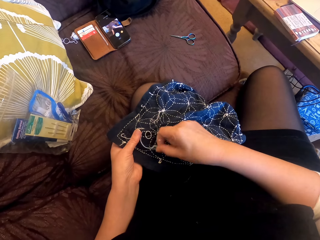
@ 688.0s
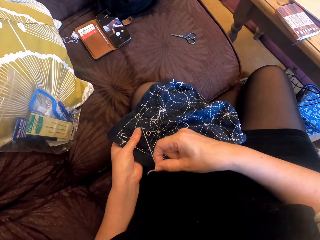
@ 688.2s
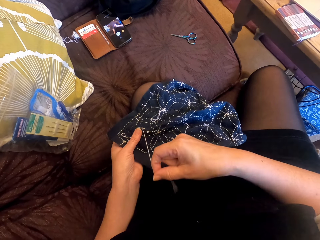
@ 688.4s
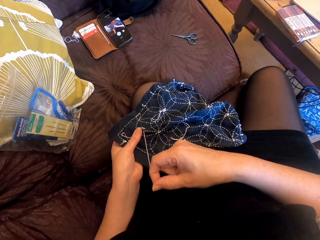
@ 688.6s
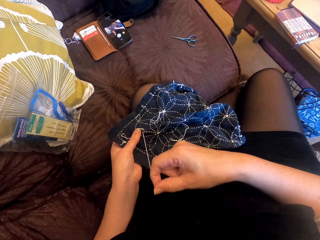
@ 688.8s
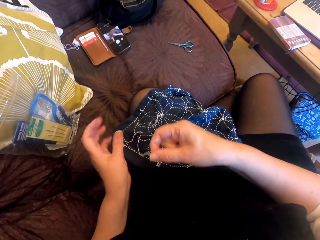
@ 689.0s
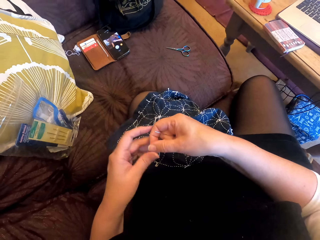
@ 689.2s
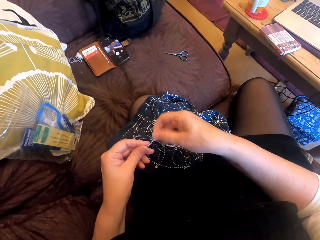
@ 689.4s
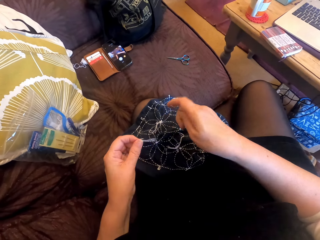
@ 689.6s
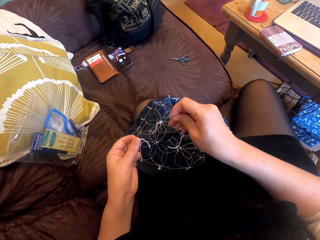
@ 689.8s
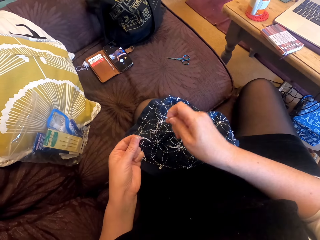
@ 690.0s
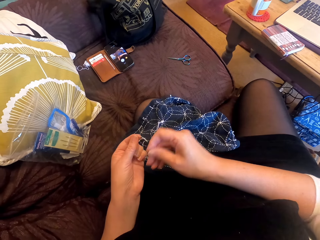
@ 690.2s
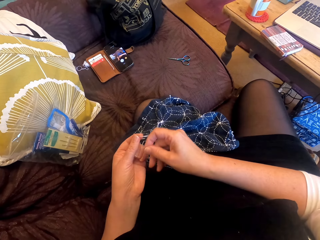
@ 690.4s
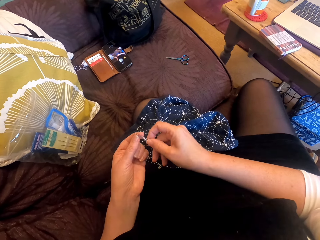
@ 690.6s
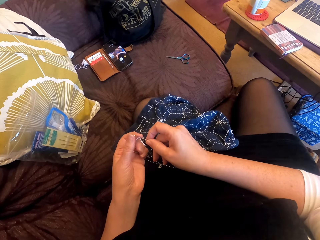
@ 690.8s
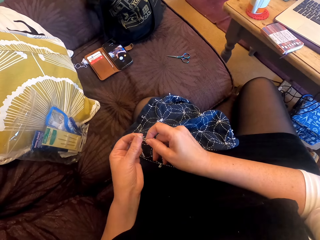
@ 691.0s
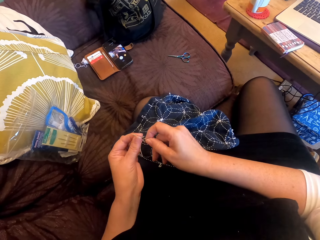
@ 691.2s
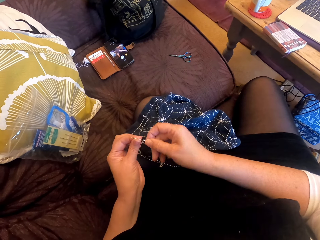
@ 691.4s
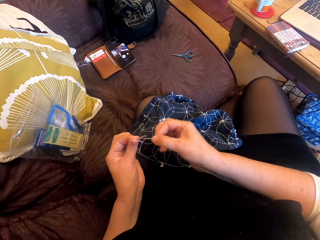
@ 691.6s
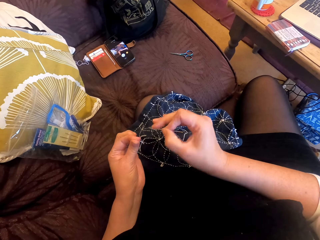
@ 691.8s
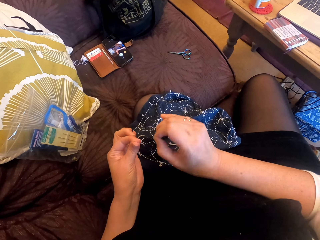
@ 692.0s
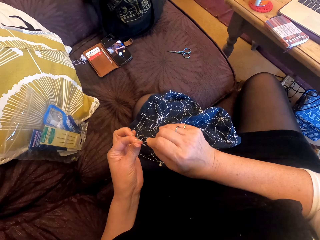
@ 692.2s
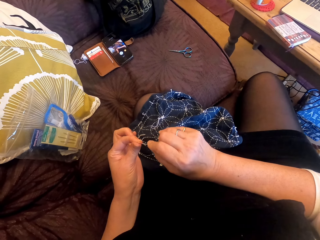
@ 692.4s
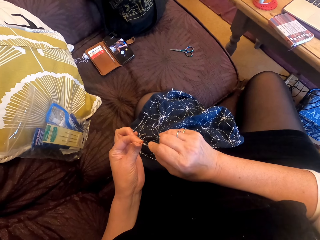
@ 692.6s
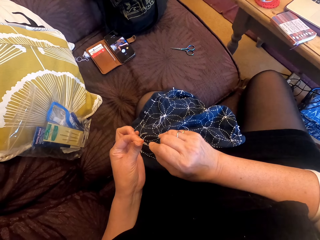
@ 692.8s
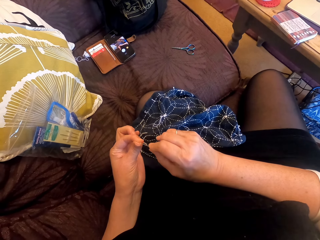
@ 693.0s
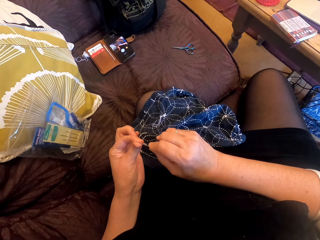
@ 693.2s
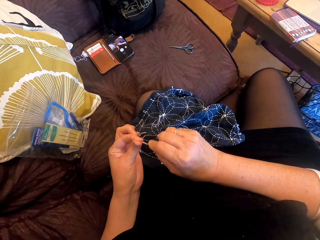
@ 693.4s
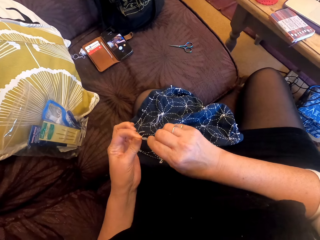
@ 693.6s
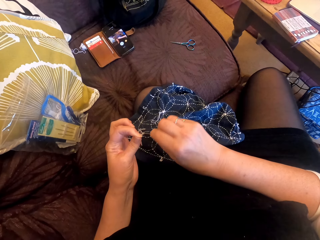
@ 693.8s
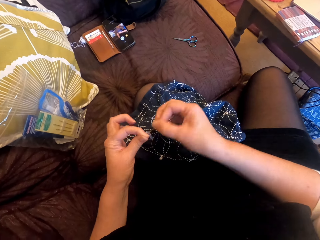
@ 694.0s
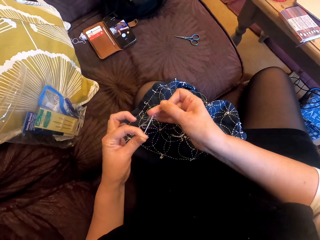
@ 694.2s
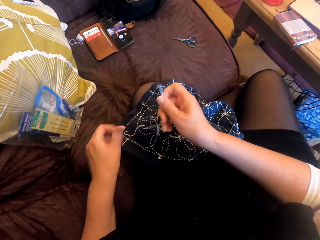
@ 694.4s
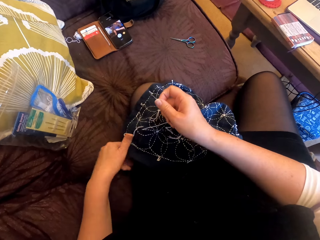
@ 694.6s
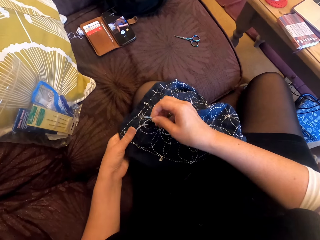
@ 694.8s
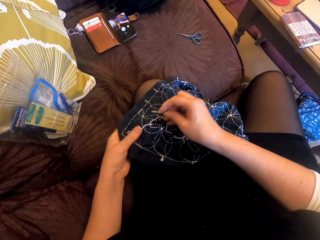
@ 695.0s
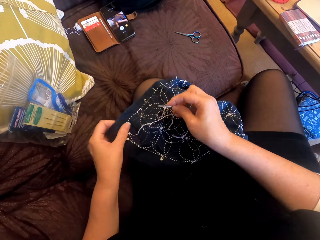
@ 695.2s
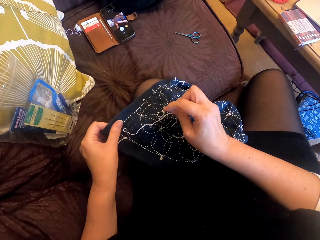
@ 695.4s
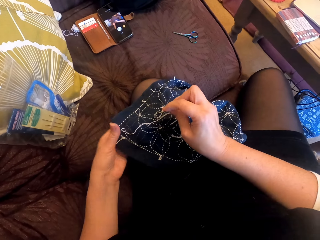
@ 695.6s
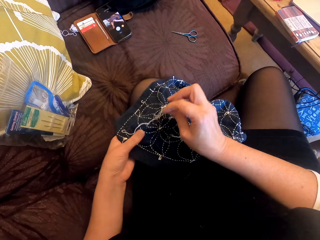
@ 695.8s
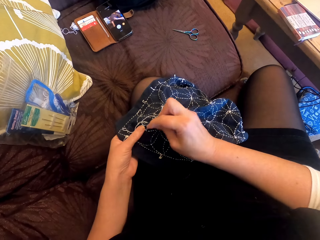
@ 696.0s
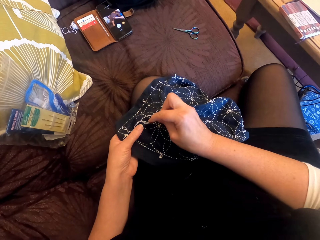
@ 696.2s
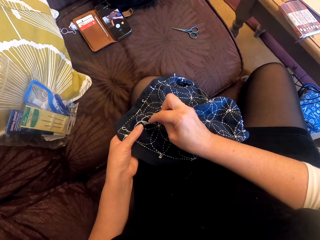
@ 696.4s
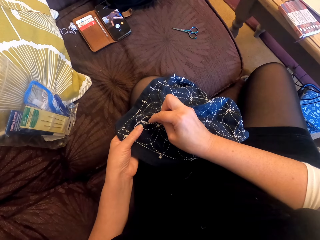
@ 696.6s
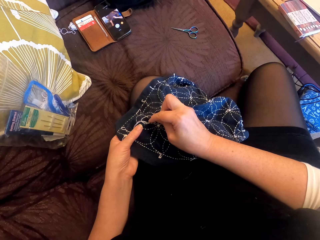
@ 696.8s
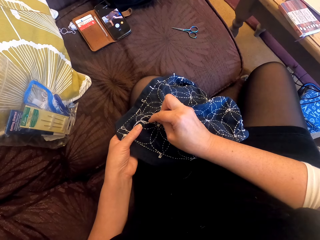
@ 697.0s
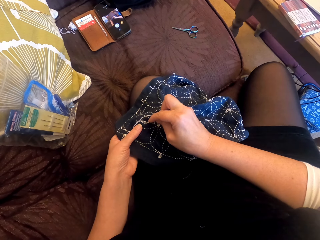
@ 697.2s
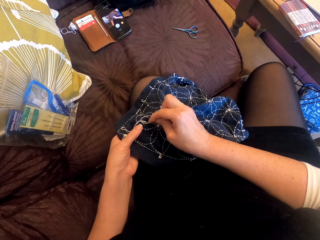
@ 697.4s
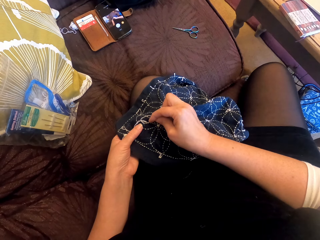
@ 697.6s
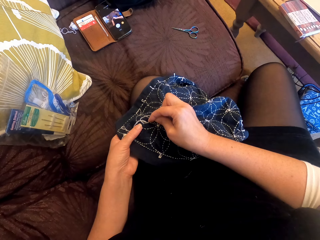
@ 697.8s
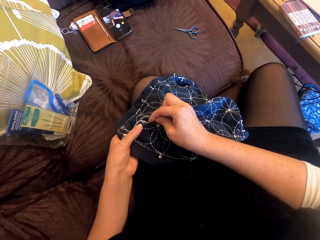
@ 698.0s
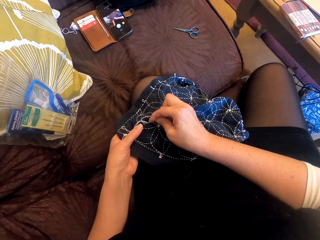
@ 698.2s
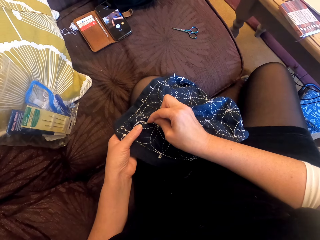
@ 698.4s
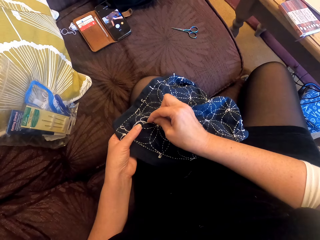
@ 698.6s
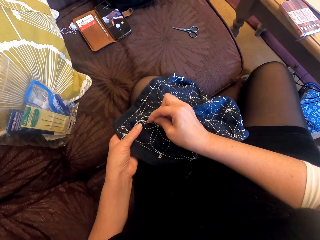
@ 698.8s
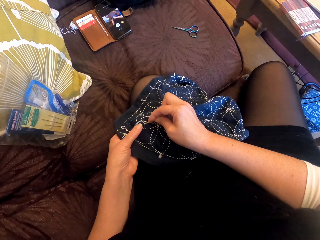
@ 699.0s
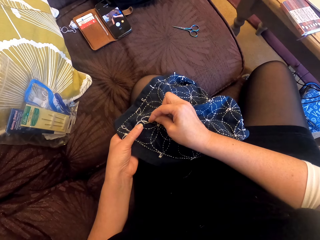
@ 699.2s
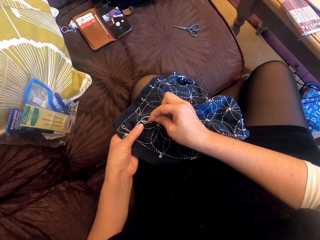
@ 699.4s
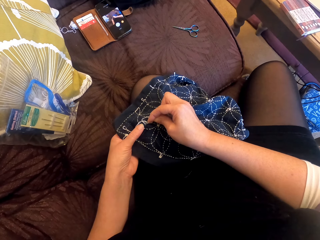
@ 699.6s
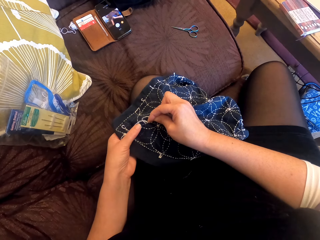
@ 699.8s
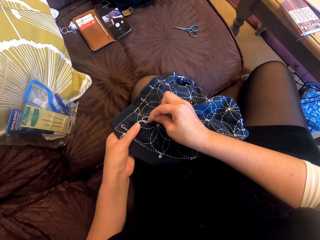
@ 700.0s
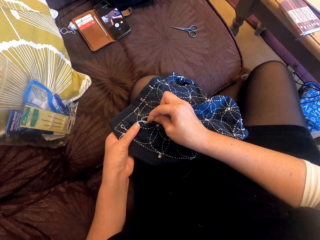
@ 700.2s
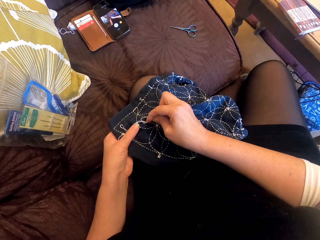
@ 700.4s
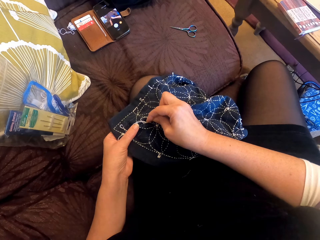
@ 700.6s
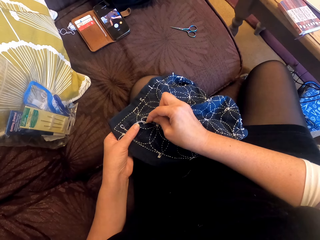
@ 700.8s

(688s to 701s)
The camera wearer puts yarn through the needle. They sew a piece of cloth with the needle and thread.

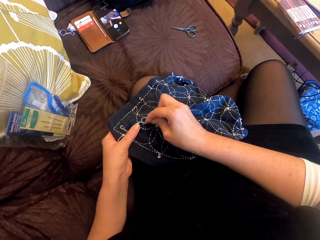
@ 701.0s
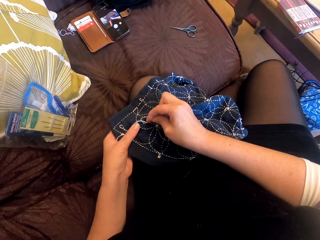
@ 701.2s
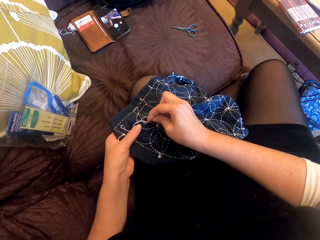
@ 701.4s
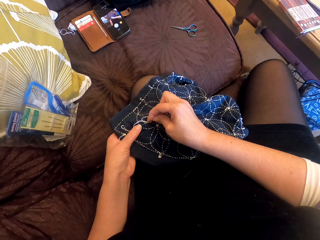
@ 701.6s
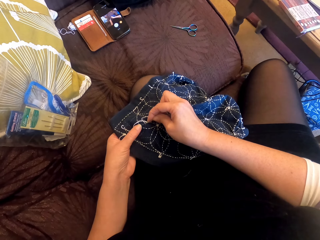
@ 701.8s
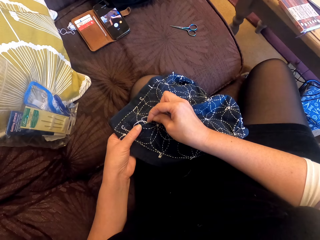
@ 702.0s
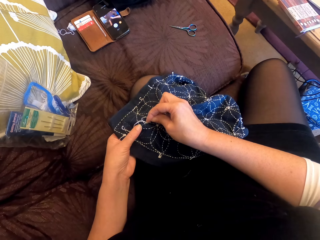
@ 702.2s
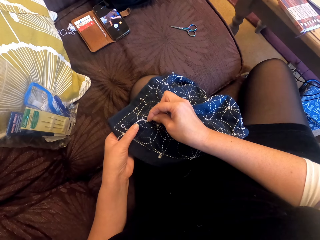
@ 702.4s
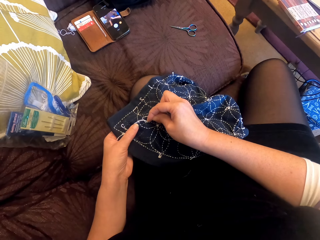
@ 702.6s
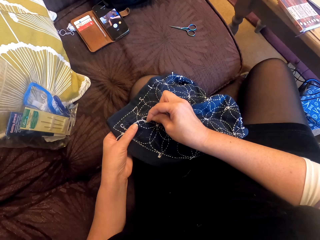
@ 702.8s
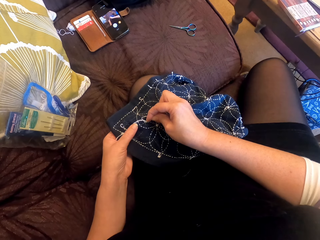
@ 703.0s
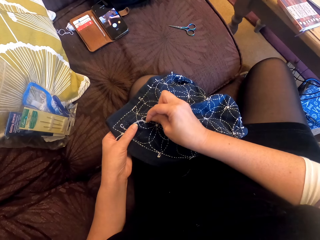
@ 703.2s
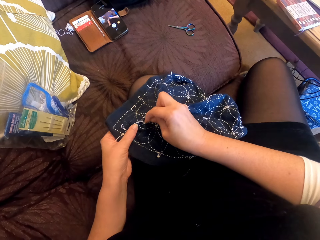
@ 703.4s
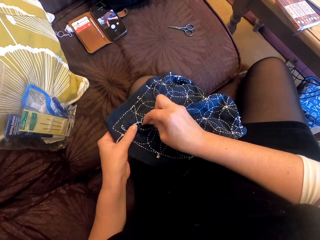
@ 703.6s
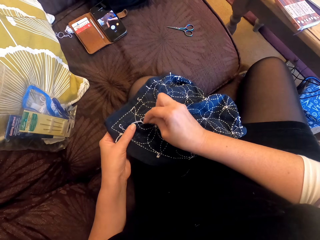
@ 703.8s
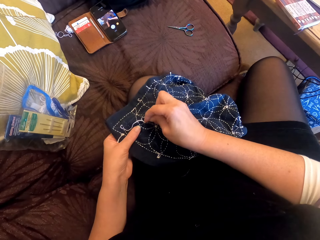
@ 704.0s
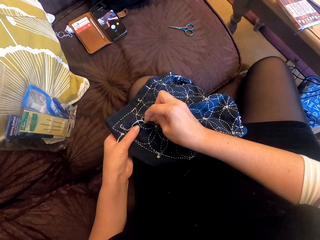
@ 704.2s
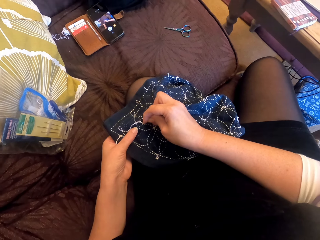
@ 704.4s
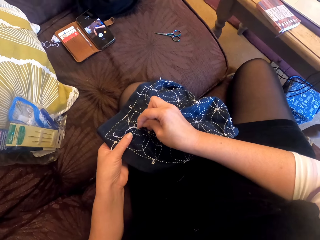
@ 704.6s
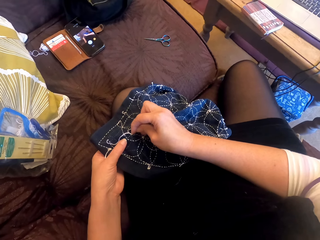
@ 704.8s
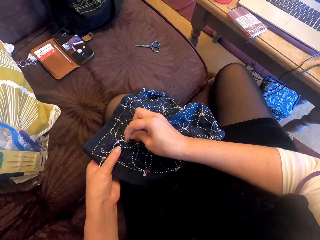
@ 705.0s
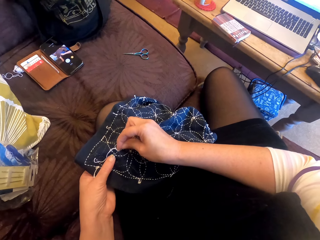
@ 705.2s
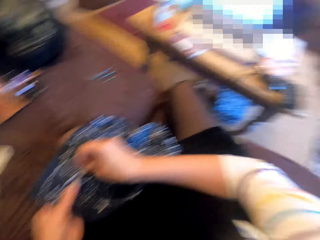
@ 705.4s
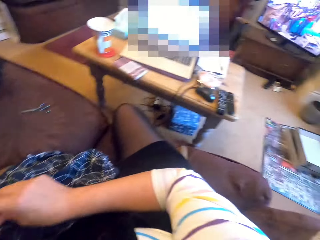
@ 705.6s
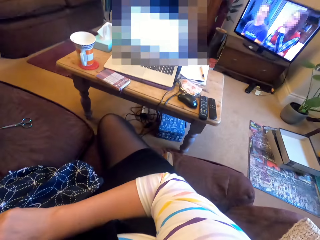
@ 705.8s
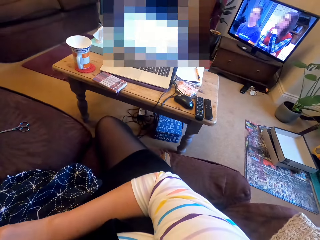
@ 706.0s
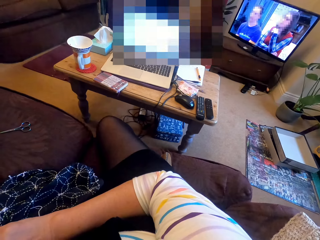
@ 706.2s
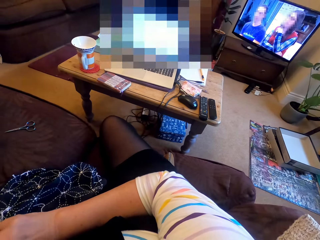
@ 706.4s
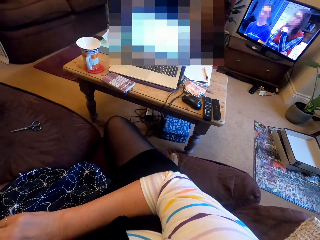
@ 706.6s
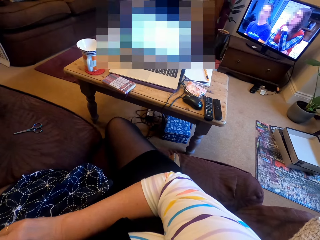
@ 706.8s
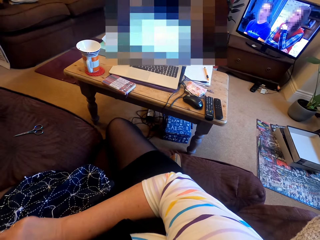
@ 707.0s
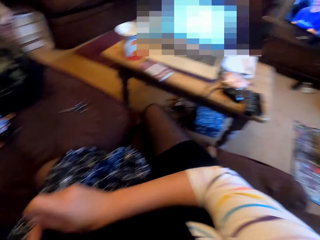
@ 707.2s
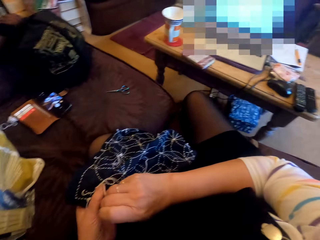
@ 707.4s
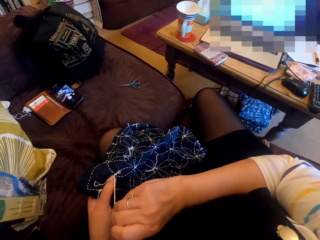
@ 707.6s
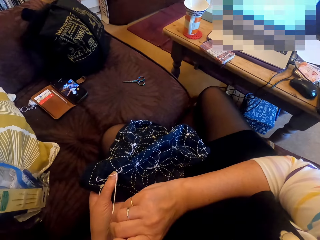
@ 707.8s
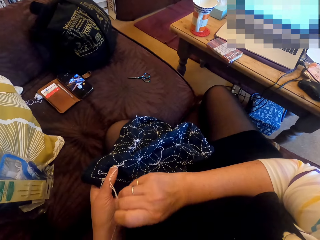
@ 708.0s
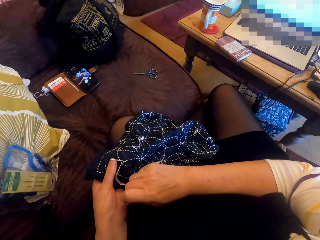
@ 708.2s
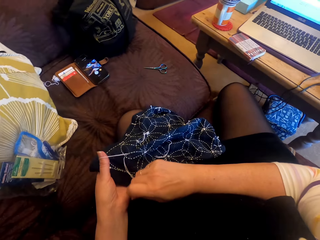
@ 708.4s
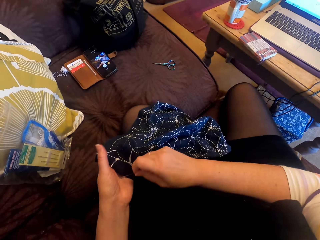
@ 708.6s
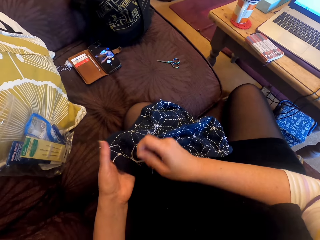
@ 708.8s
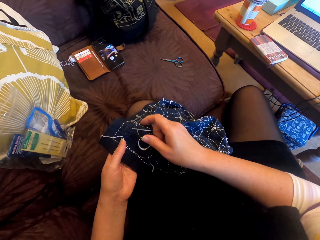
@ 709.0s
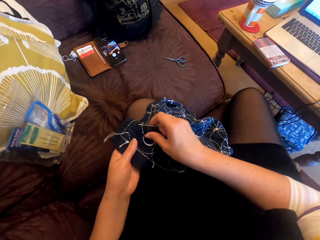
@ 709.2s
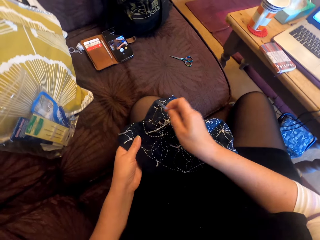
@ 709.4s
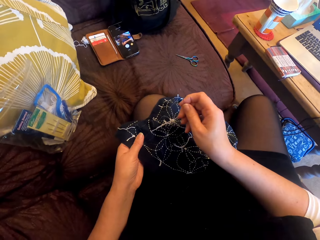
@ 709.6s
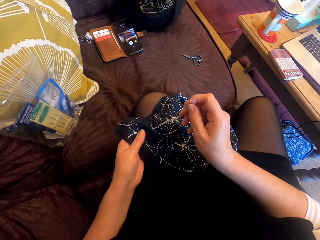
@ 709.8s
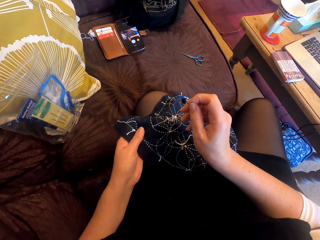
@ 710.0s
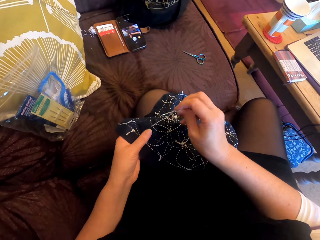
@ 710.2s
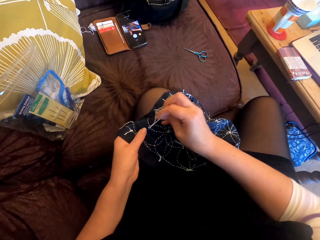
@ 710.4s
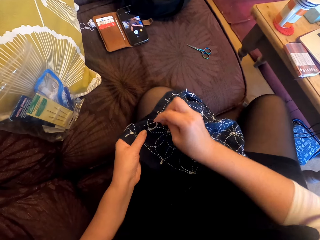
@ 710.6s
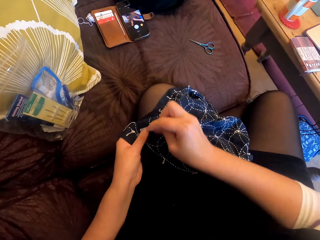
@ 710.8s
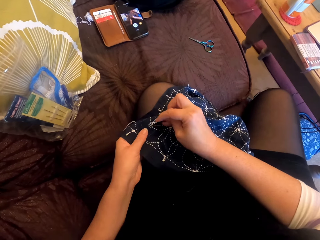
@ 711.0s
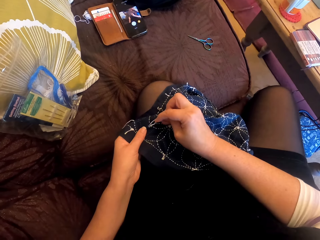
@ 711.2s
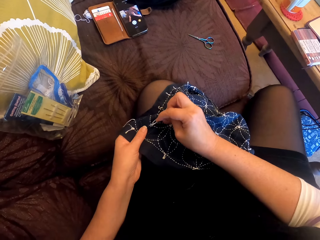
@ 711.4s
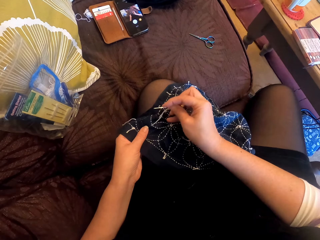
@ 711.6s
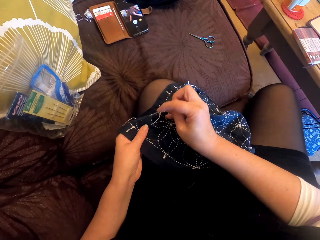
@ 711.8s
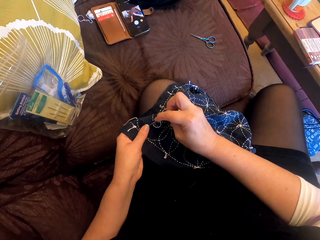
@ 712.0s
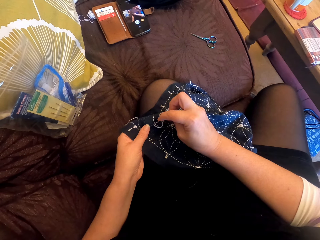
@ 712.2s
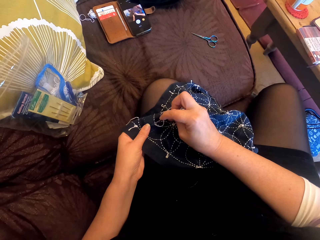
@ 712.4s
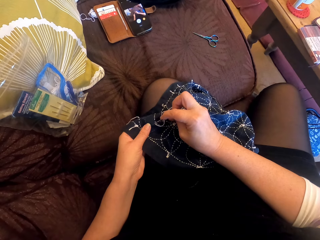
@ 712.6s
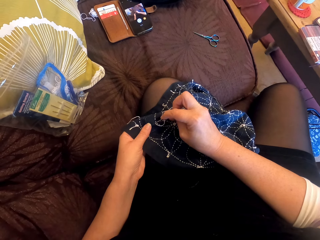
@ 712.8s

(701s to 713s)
The camera wearer looks at the TV. They sew the fabric.
